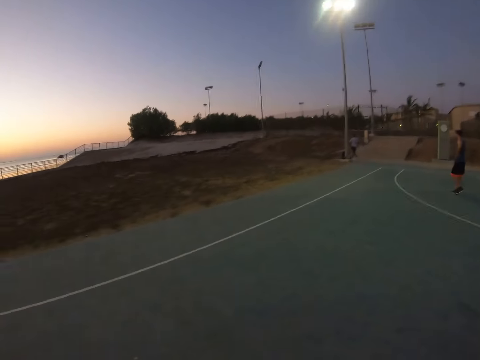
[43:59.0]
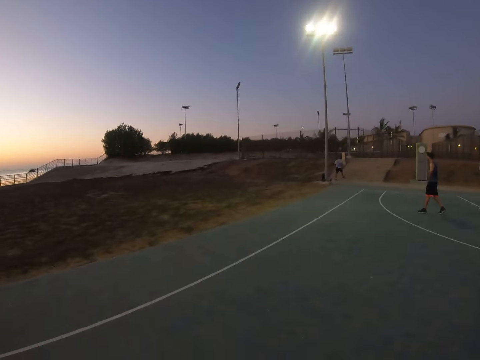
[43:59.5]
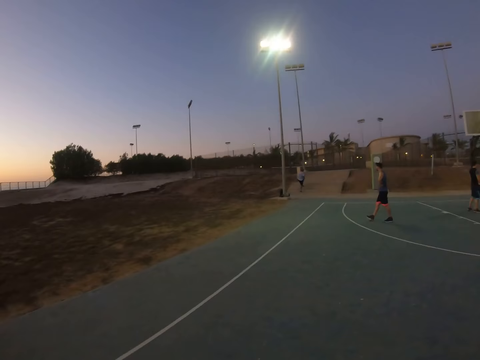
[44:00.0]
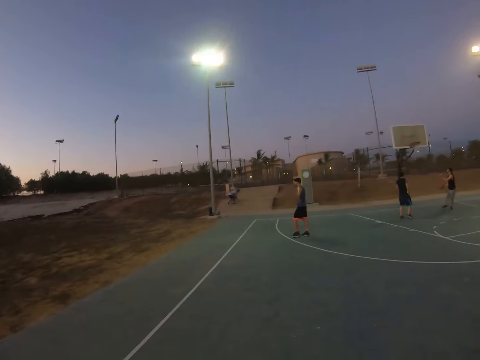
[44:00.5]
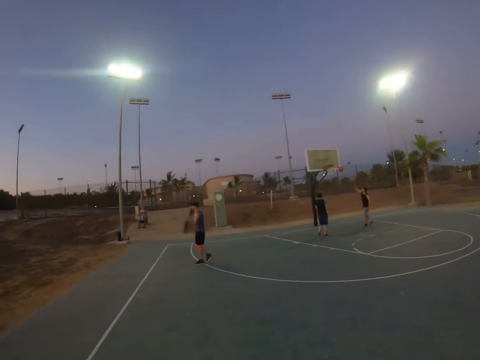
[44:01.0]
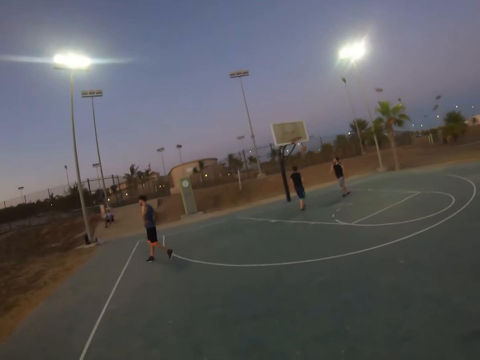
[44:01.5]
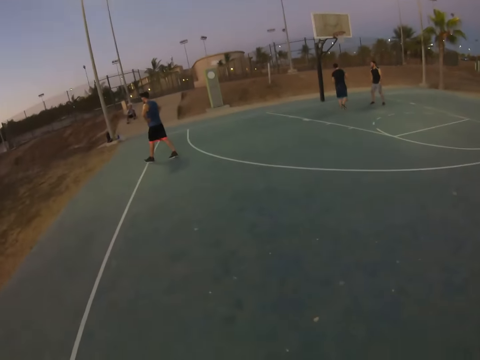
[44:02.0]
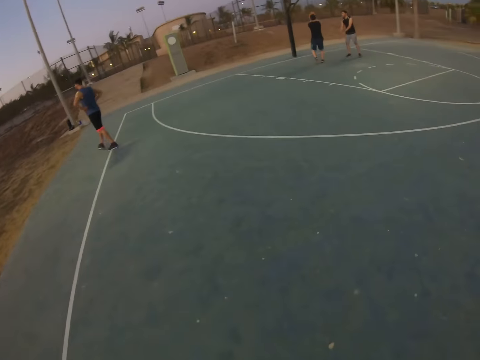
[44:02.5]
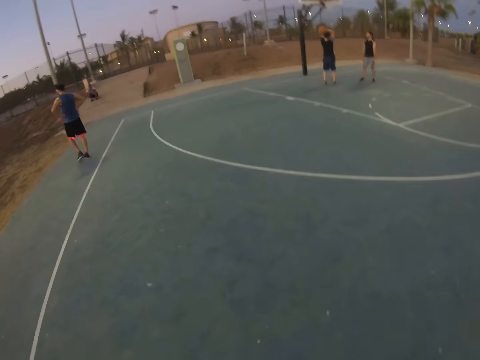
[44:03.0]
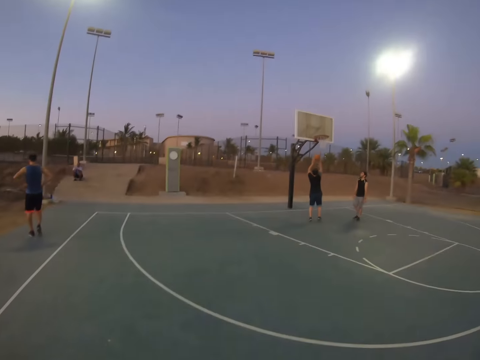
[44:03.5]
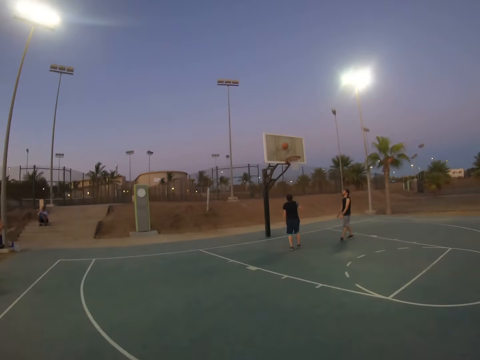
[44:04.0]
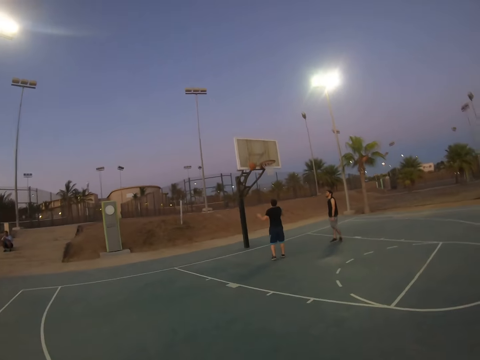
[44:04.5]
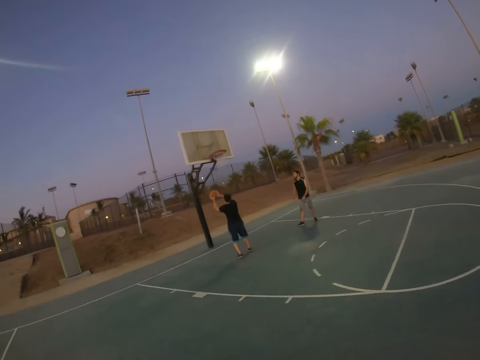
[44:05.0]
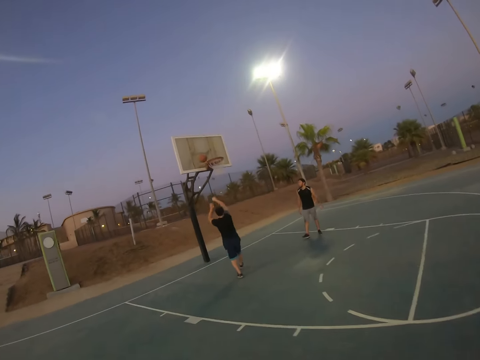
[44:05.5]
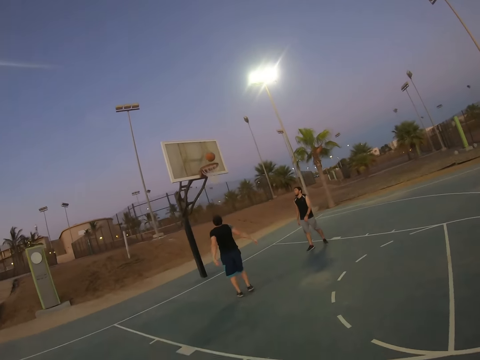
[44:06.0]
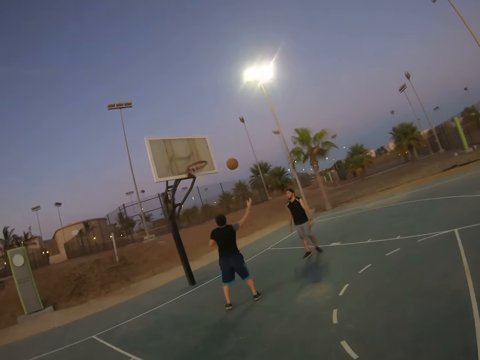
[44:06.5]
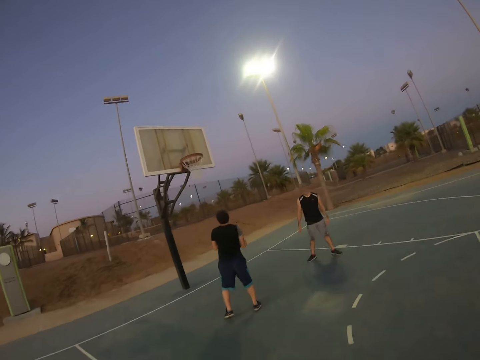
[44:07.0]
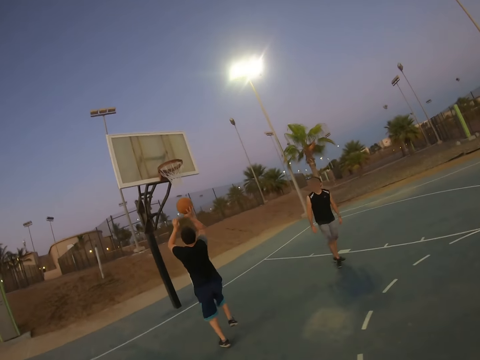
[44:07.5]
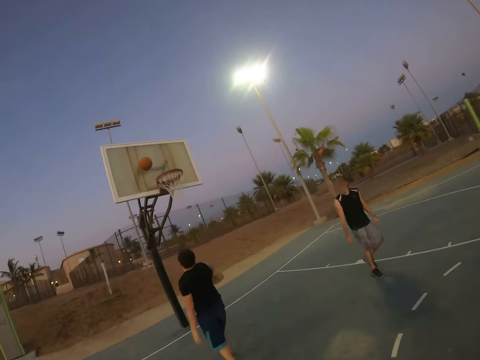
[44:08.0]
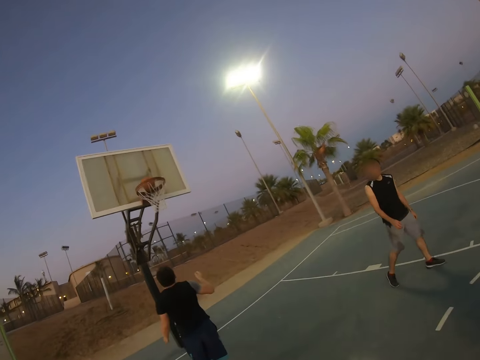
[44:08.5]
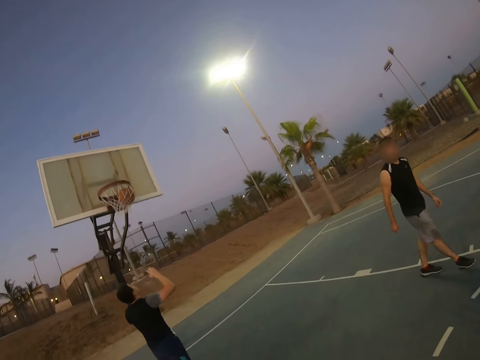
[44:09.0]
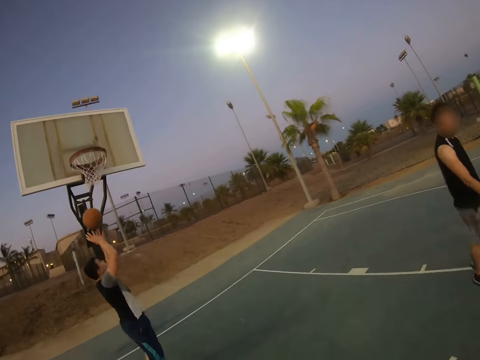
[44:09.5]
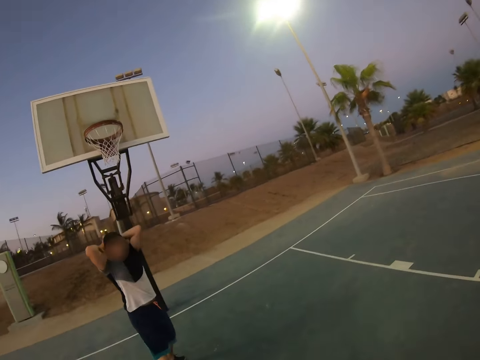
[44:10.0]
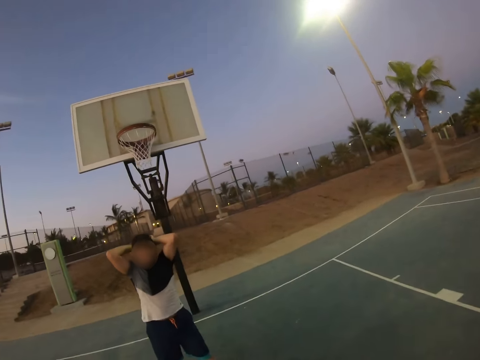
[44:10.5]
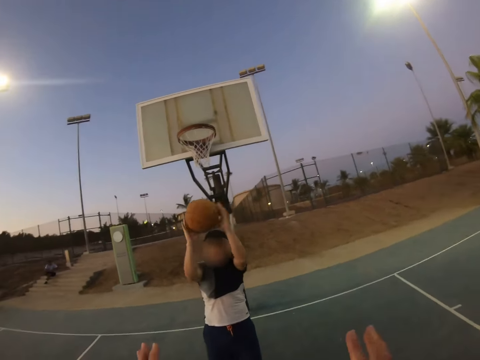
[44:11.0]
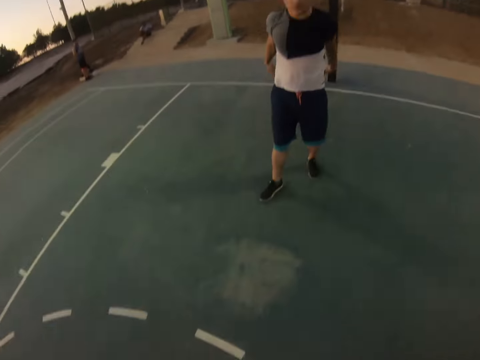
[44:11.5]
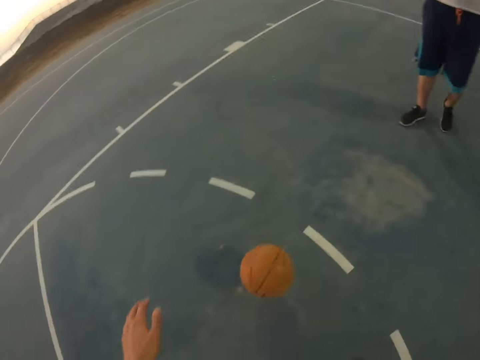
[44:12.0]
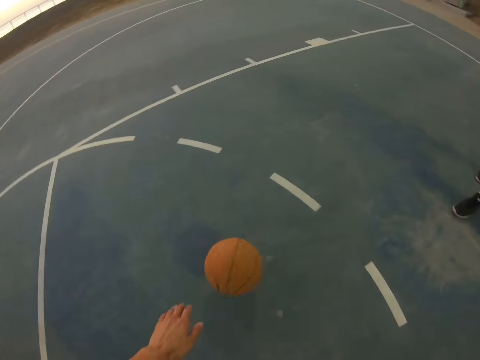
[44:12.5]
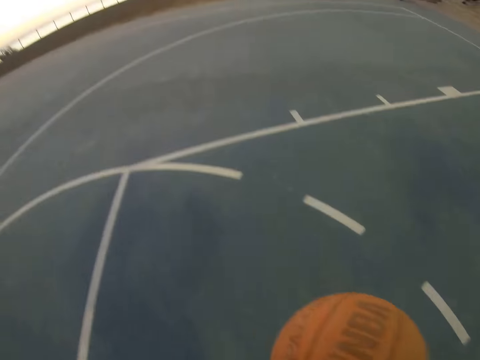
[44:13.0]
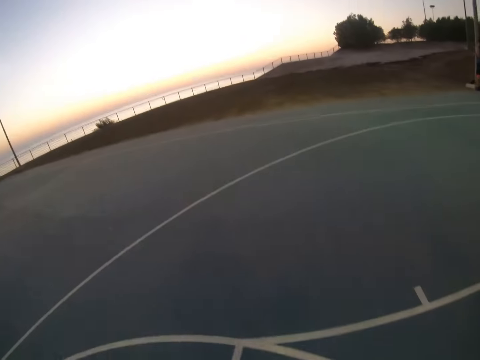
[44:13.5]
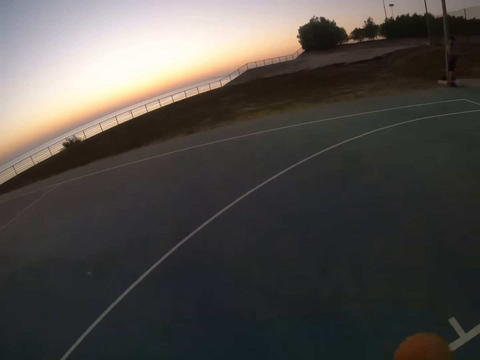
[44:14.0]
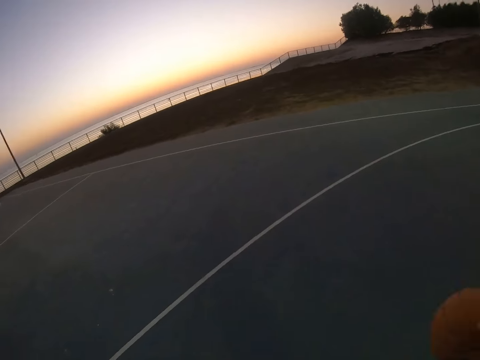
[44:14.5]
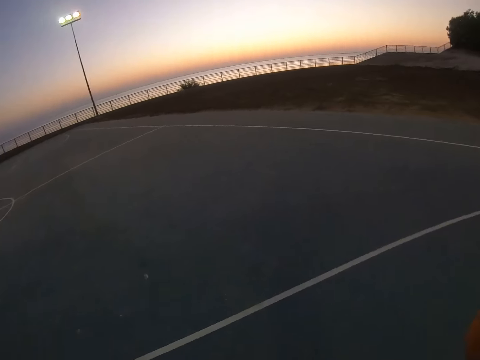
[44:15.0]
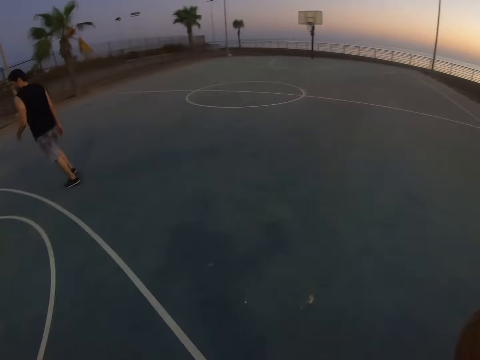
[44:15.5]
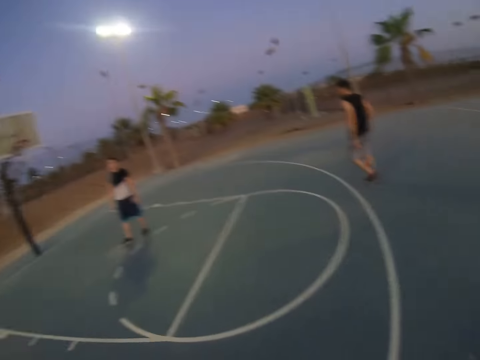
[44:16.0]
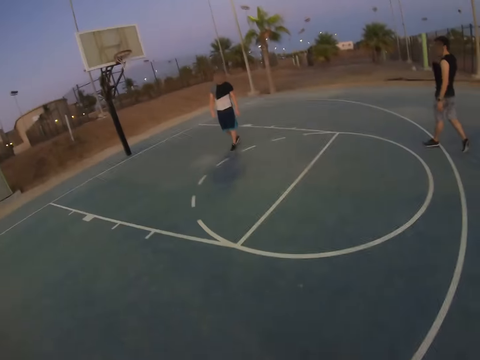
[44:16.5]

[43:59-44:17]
A man scores. Another man catches the ball and scores. The other man catches the ball and throws the ball to the field goal. The other man catches the ball, throws the ball to the field goal, and scores. The other man throws the ball. The camera wearer bounces the ball. They walk around.

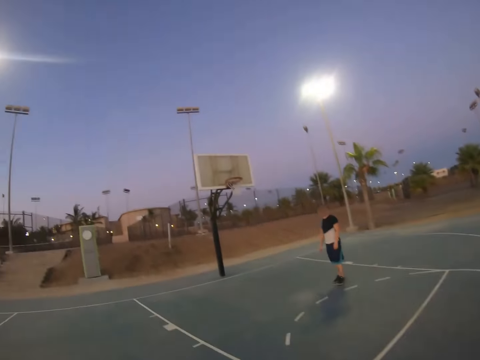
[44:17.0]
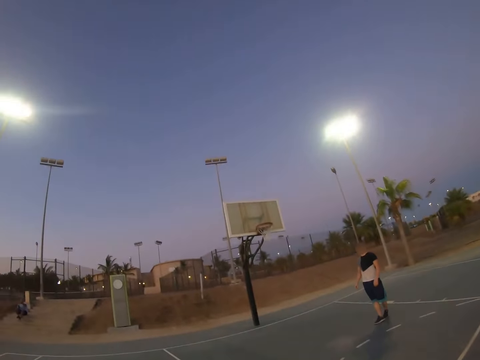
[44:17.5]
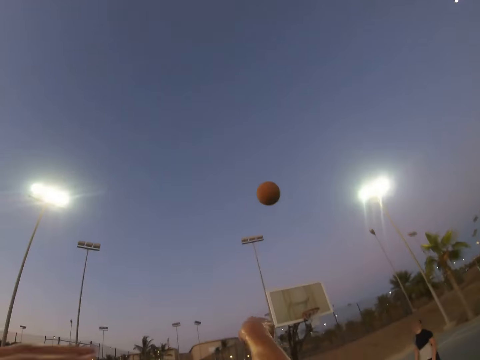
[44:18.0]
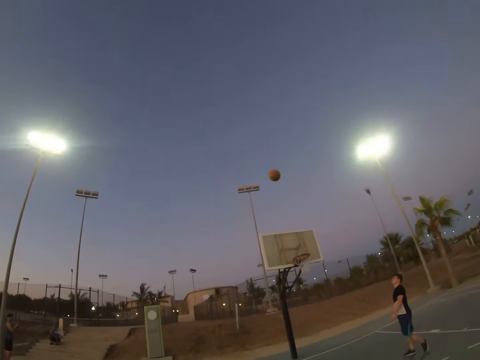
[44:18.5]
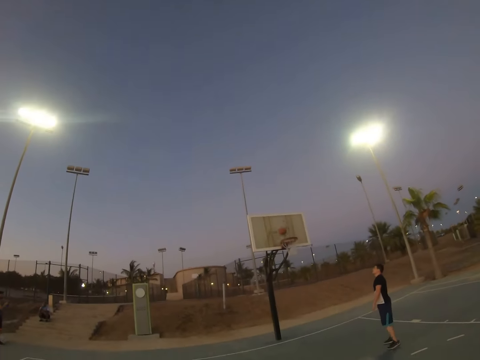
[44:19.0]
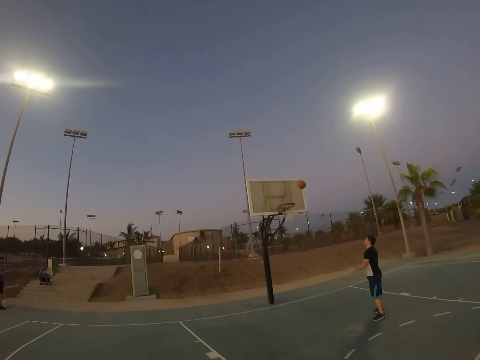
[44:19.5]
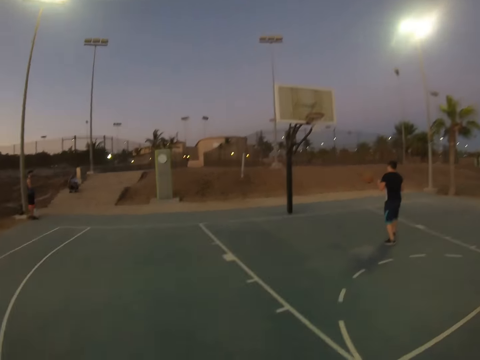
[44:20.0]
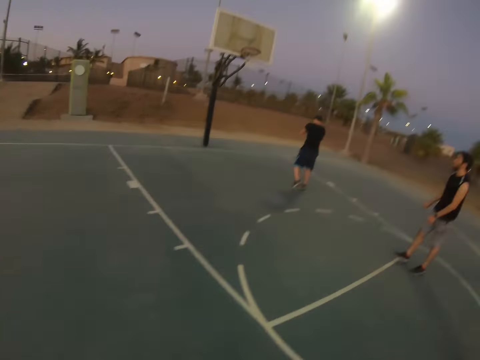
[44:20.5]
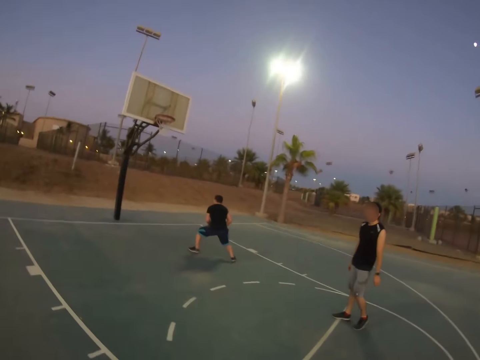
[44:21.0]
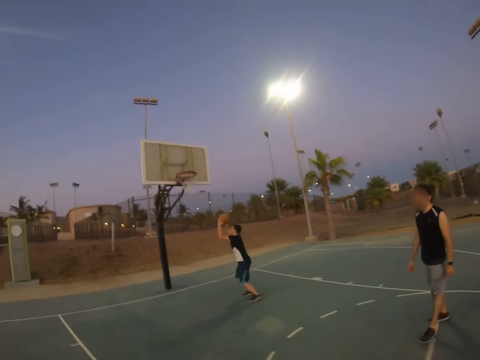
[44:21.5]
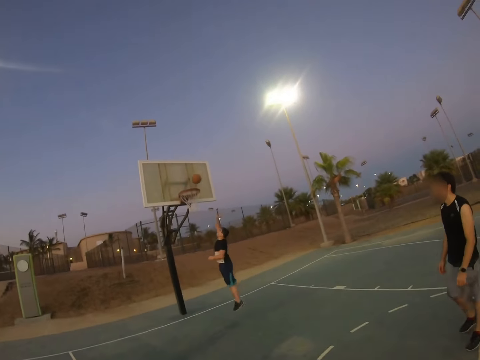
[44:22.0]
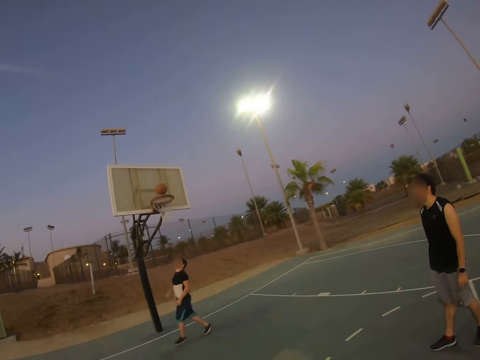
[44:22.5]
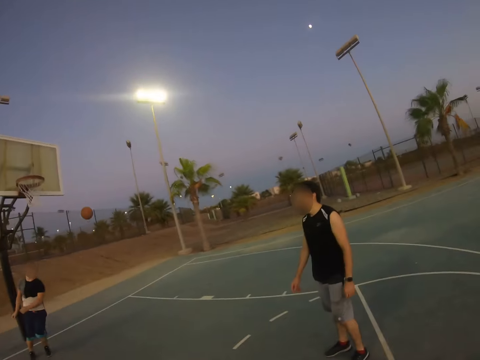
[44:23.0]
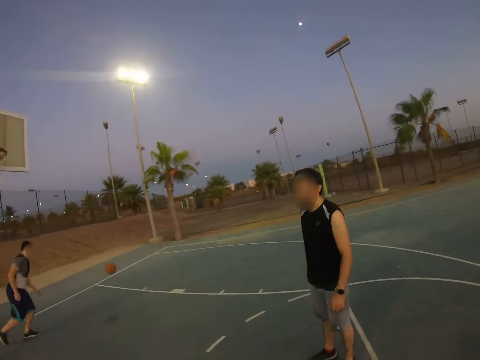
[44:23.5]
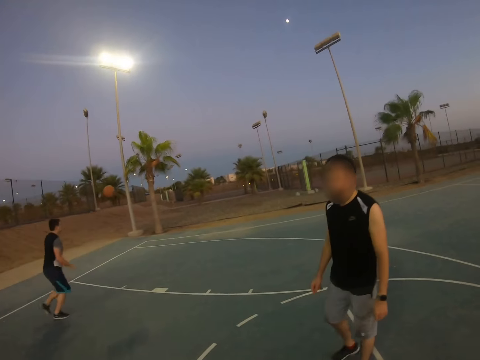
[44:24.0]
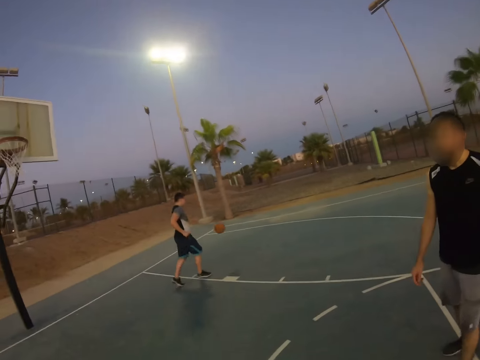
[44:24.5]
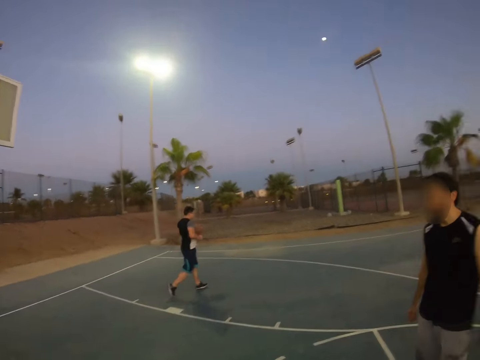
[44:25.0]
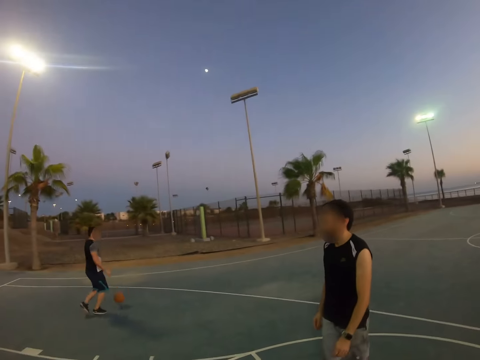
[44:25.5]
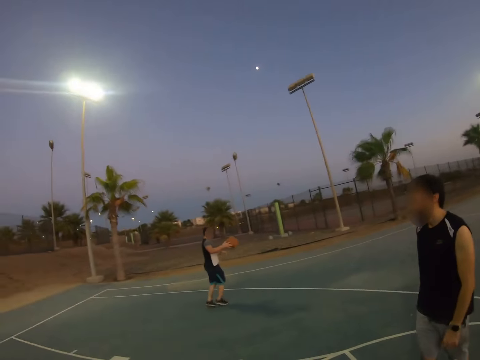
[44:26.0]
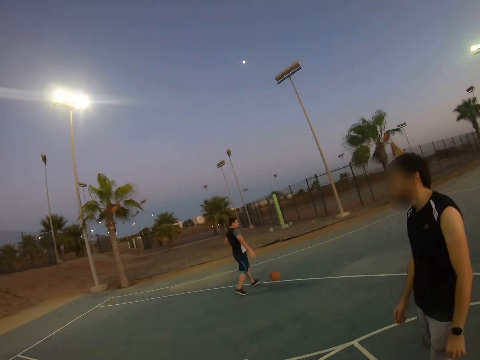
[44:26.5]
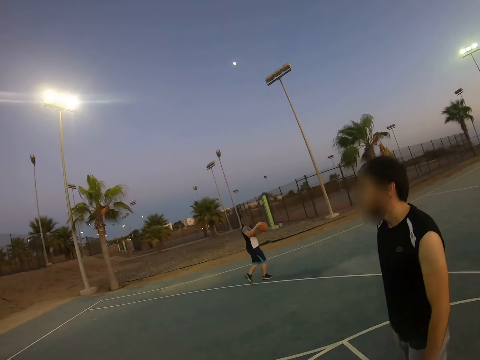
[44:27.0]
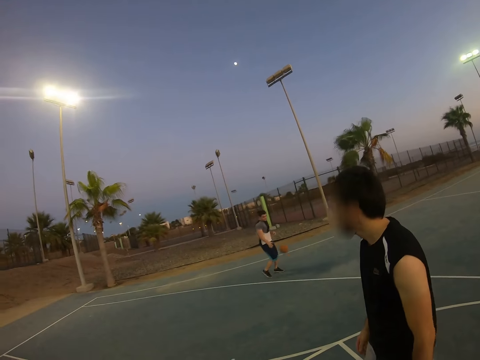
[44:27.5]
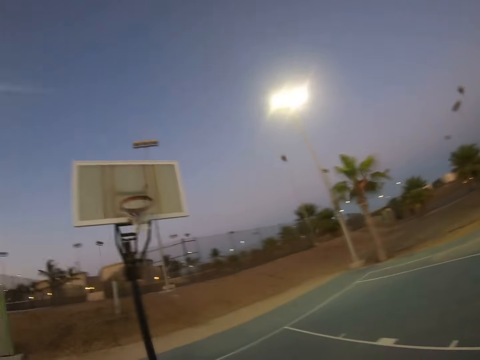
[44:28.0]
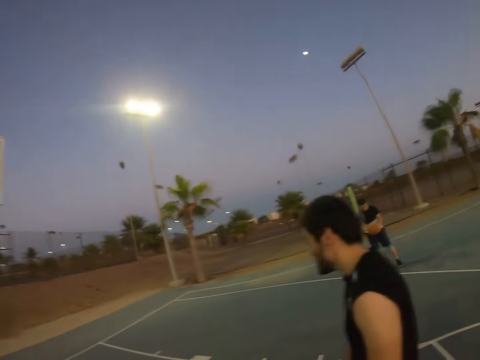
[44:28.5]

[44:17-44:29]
The camera wearer throws the ball to the field goal. A man catches the ball, throws the ball to the field goal and catches the ball. The man plays basketball on the basketball pitch and bounces the ball.
